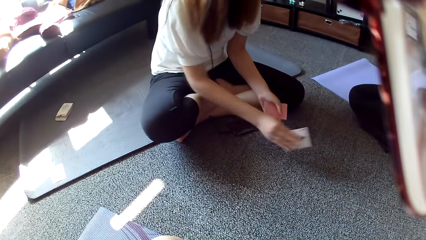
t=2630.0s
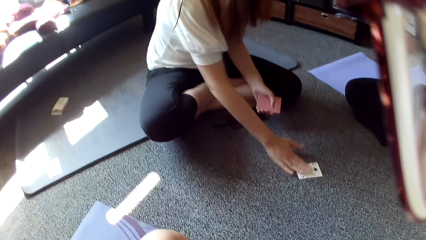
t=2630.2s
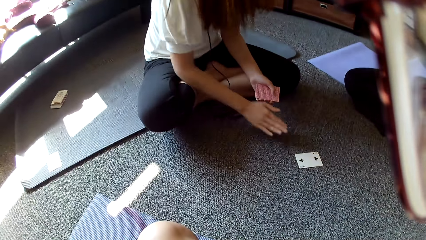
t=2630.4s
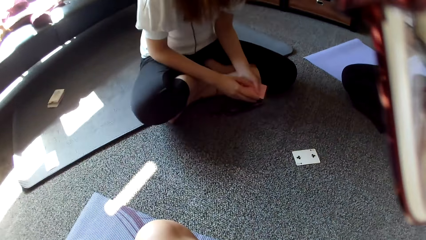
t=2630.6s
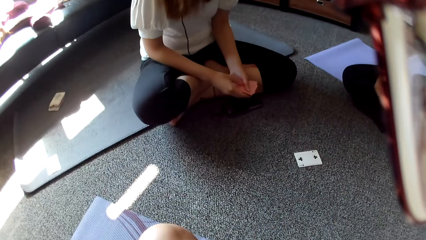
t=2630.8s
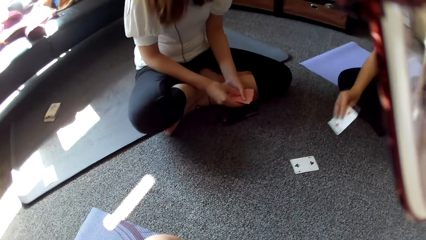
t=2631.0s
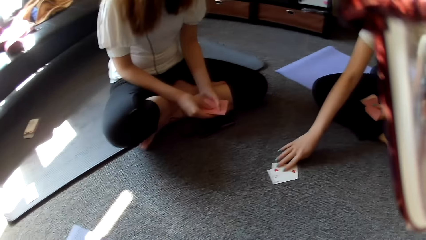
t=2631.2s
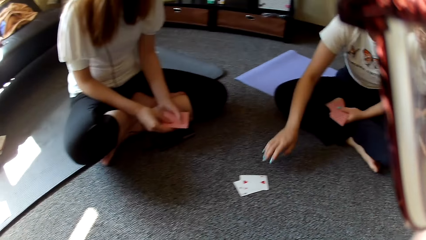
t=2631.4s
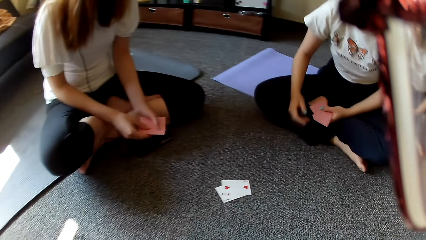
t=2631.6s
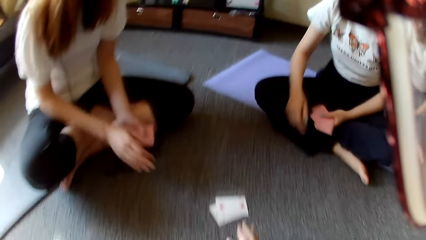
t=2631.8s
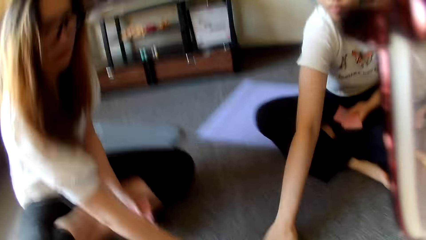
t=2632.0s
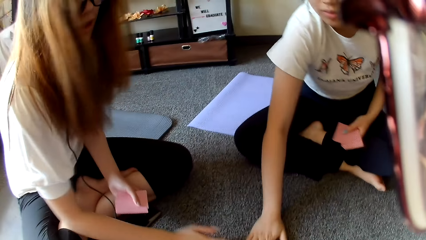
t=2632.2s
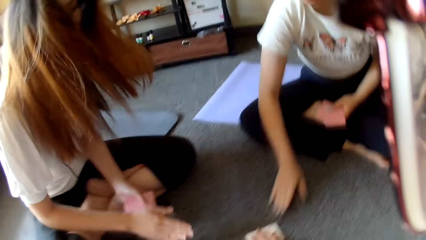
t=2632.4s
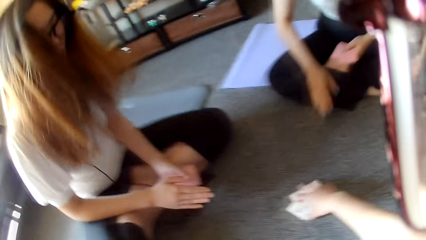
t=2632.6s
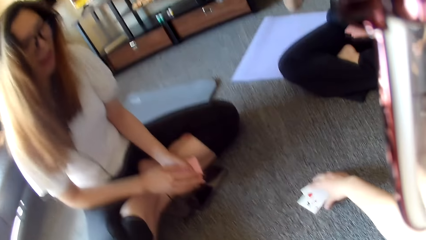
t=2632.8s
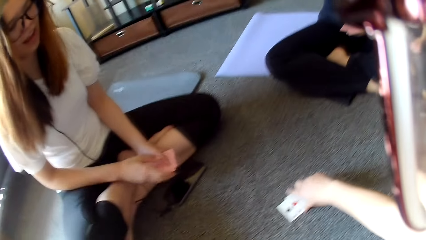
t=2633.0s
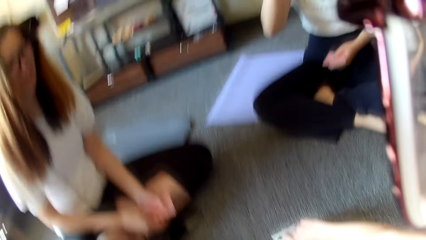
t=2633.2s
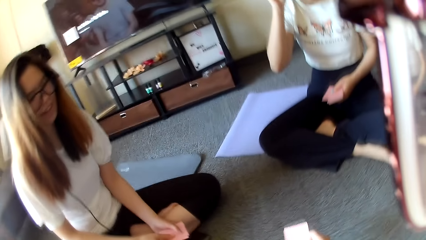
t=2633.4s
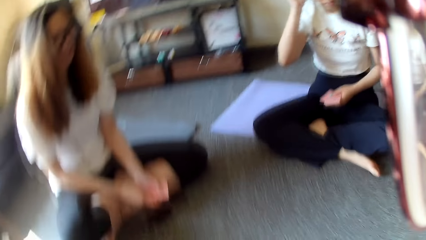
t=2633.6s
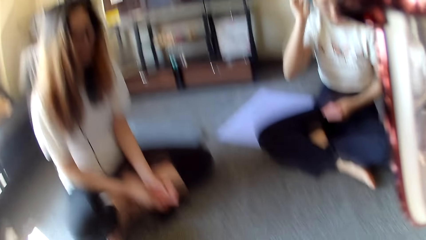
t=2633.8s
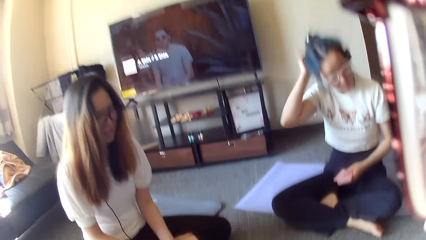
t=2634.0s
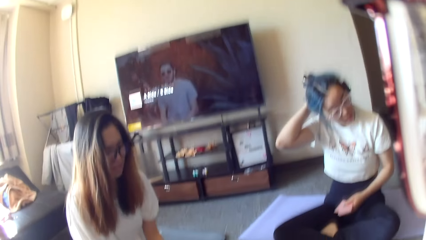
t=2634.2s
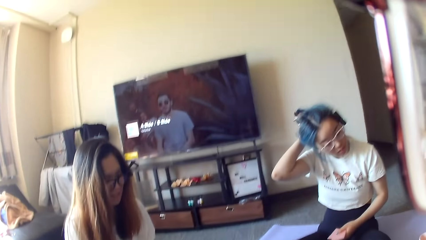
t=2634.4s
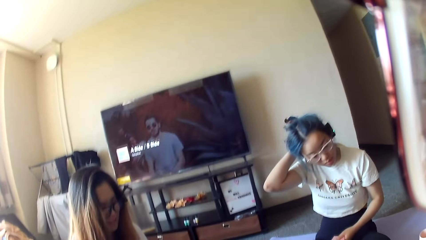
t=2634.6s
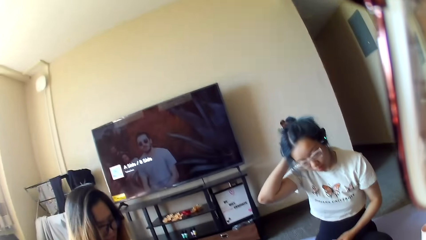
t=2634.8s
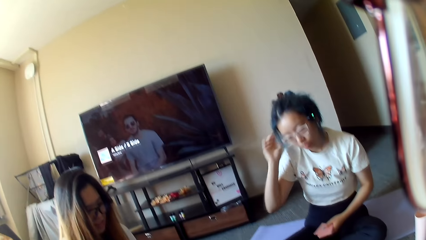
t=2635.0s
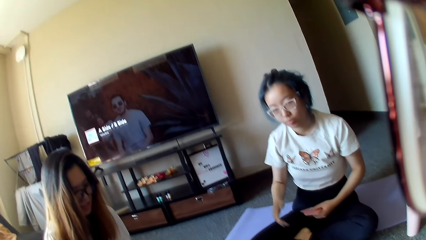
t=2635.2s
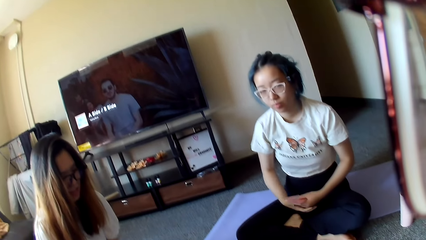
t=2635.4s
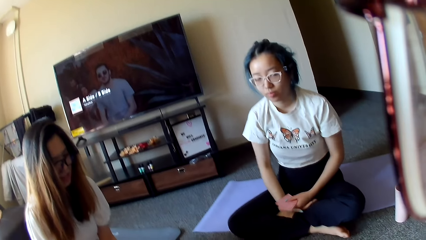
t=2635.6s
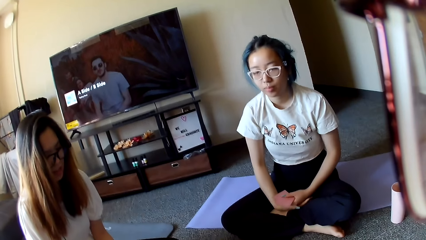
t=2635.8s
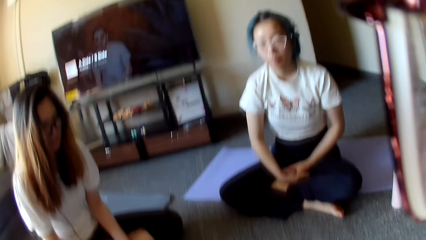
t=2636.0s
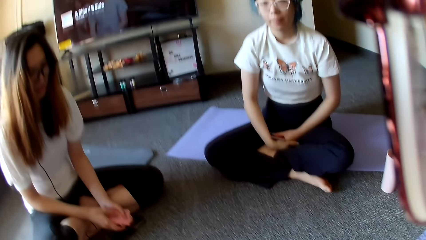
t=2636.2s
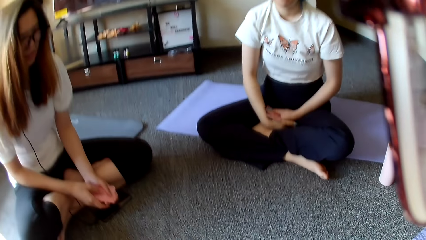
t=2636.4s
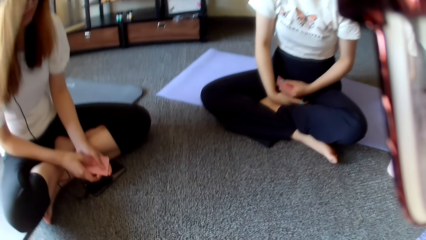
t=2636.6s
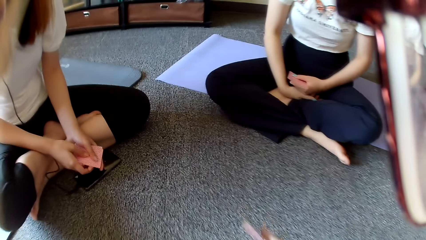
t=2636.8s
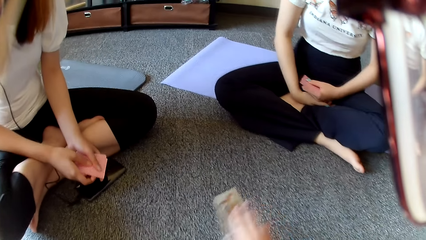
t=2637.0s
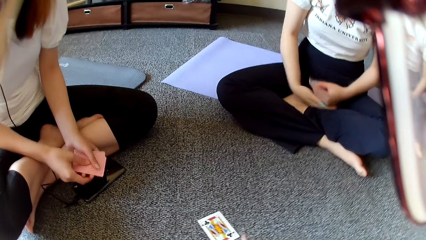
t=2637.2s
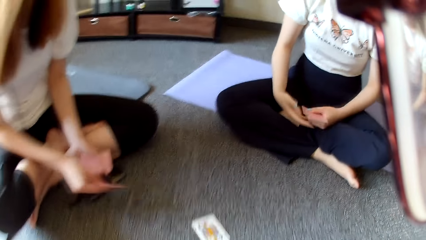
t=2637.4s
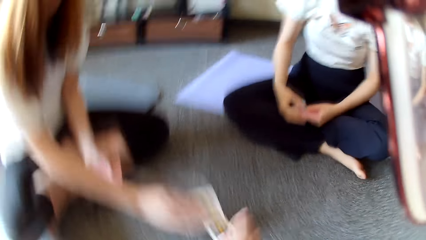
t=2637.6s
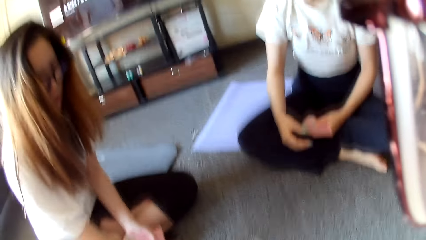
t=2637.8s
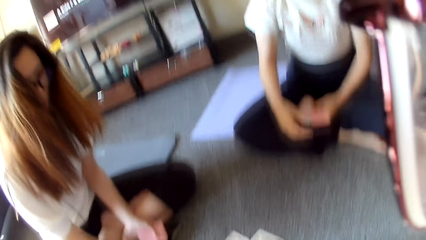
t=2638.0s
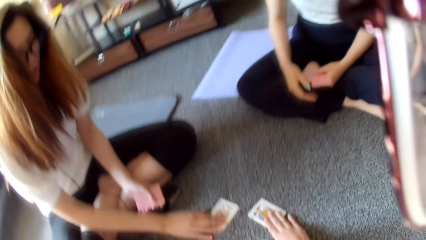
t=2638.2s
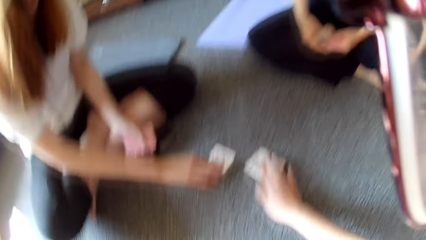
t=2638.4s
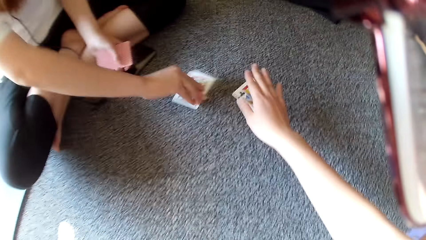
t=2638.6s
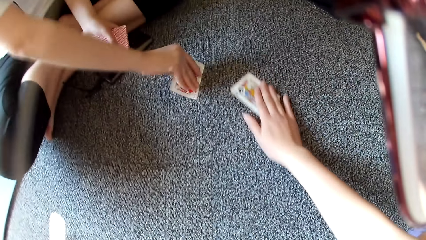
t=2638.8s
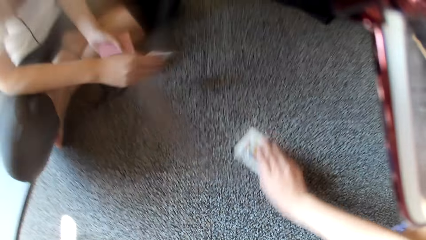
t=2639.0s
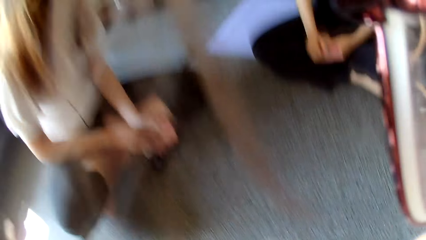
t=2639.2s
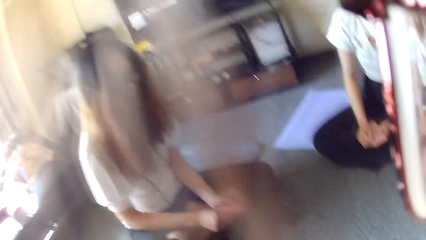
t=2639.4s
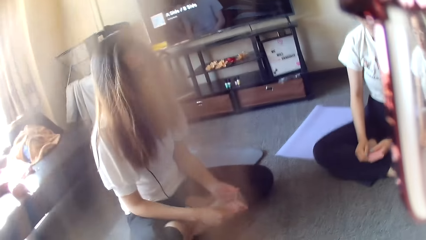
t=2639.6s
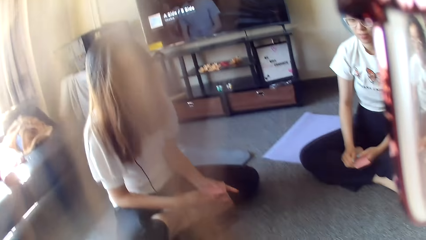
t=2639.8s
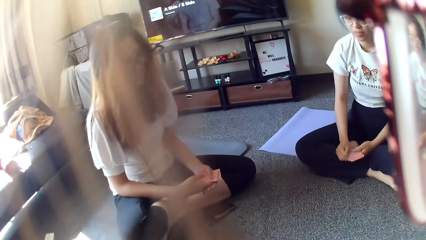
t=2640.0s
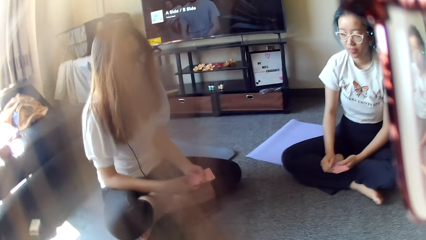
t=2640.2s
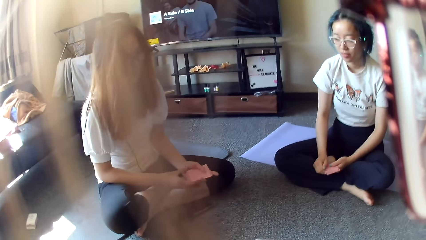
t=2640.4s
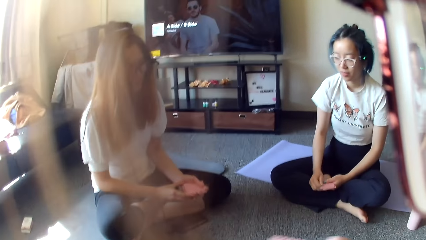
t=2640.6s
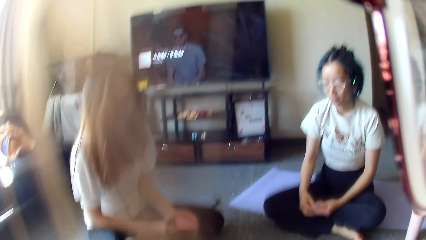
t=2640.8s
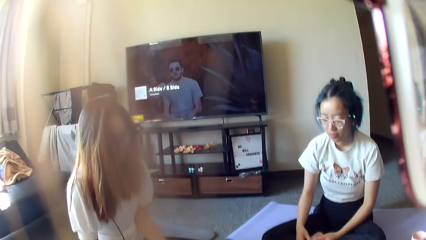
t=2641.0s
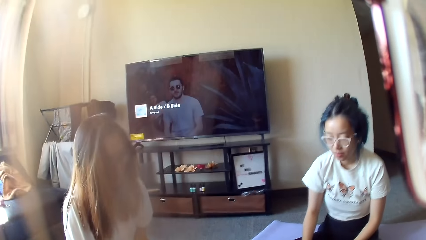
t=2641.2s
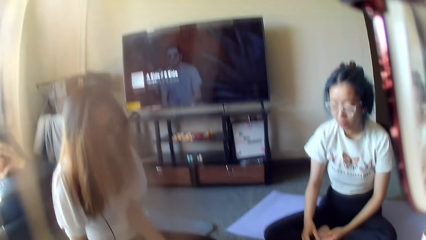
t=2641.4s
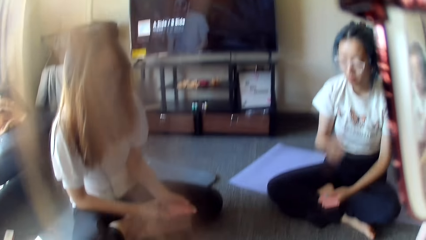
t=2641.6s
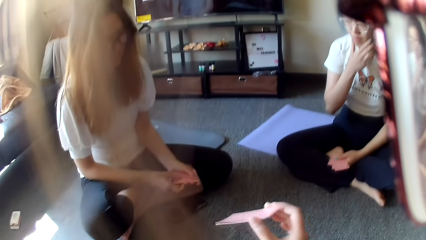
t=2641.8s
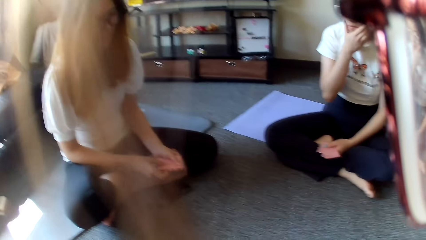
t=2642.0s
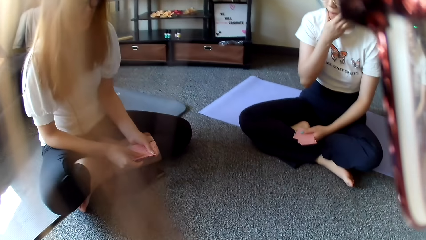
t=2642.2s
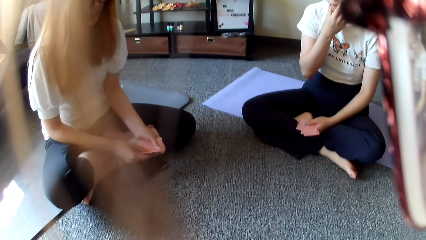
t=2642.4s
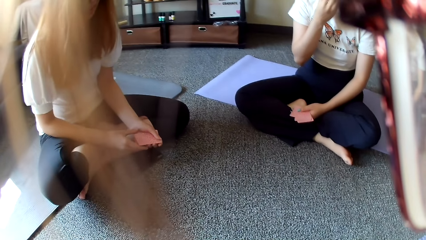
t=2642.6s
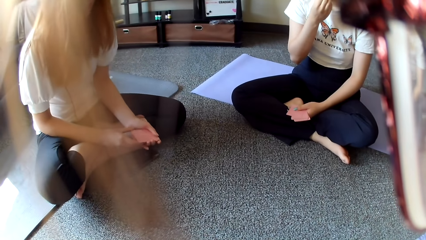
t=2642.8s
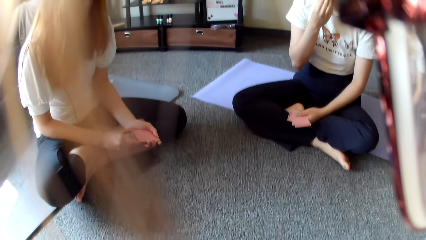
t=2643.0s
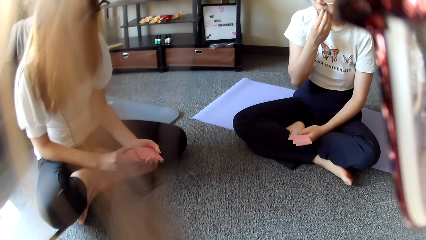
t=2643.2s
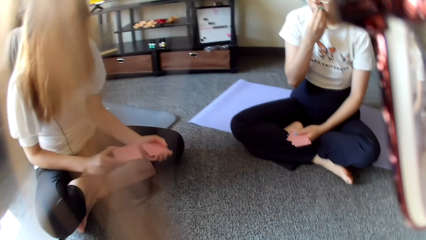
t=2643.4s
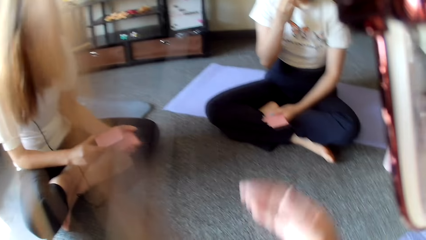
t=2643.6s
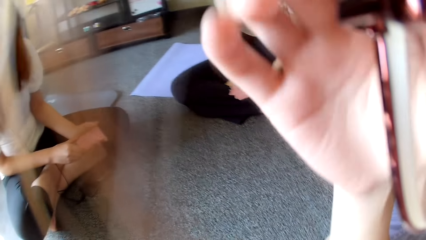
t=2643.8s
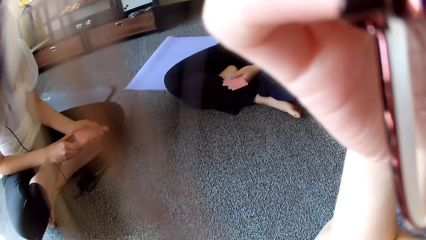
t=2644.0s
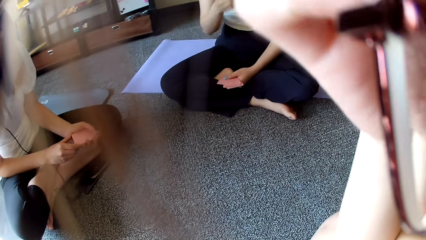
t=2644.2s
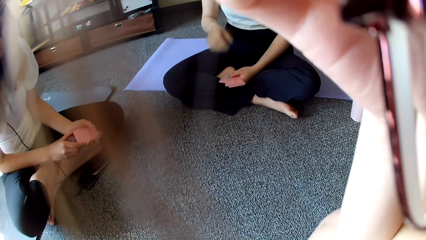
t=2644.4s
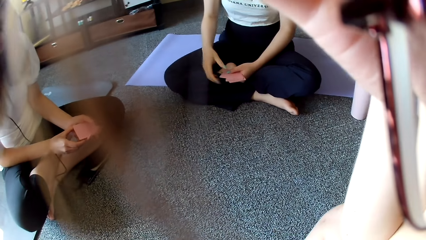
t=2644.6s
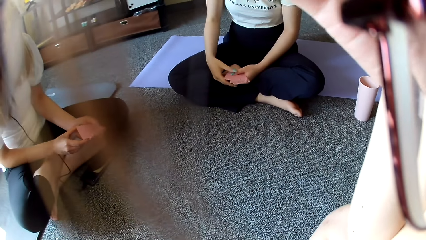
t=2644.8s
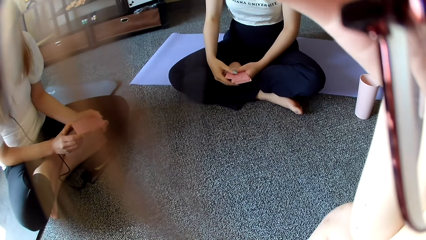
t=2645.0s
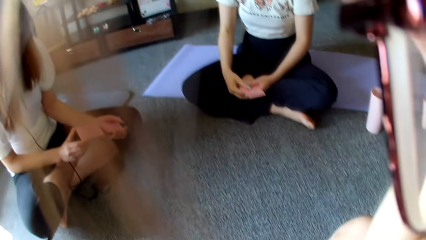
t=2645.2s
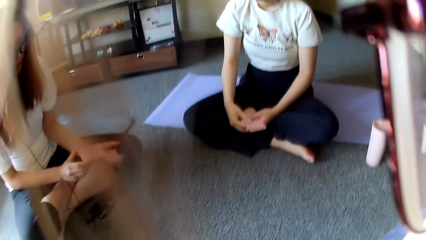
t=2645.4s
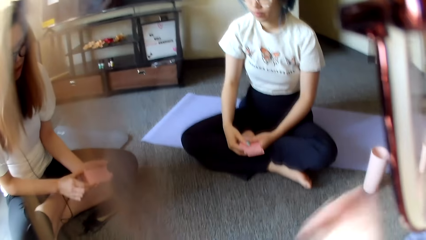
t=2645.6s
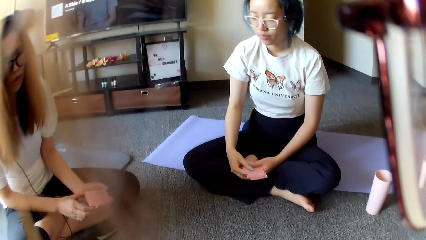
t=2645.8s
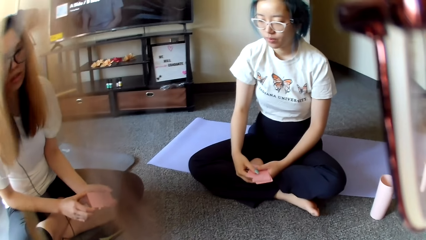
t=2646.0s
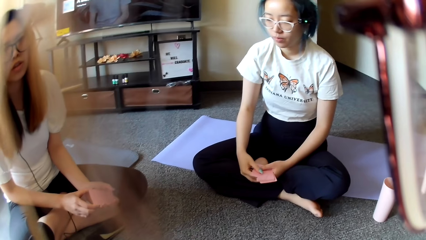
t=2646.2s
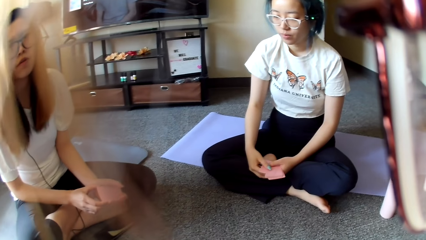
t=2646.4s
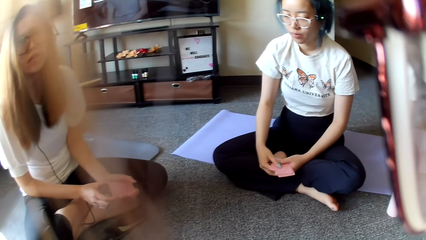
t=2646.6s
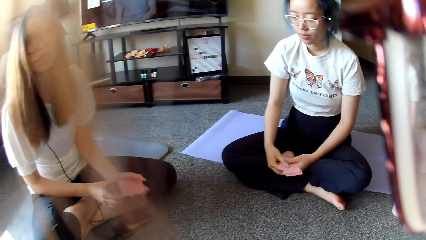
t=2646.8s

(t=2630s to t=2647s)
A woman places a card on the floor. Another woman places a card on the floor. The other woman moves the hand. The first woman moves the hand and taps on the floor. The other woman taps on the floor. The camera wearer collects a card on the floor. The other woman holds her head. The camera wearer places a card on the floor. The first woman plays poker and taps on the floor. The first woman picks the card. The camera wearer picks a card on the floor. The first woman selects the cards. The other woman scratches her face. The first woman shuffles cards. The camera wearer scratches her face.
